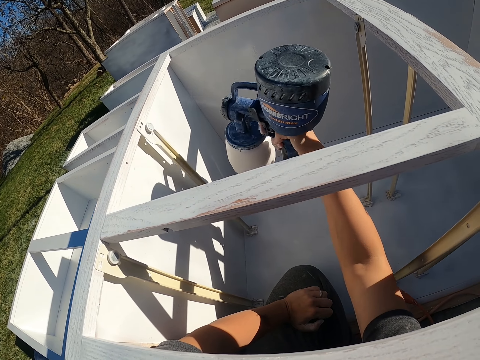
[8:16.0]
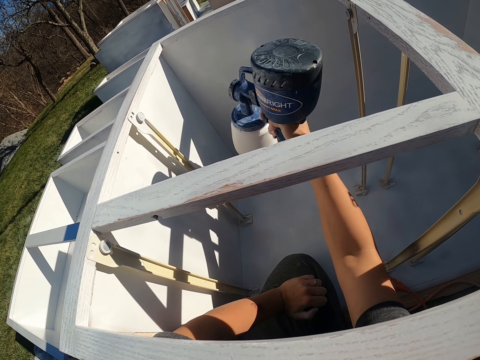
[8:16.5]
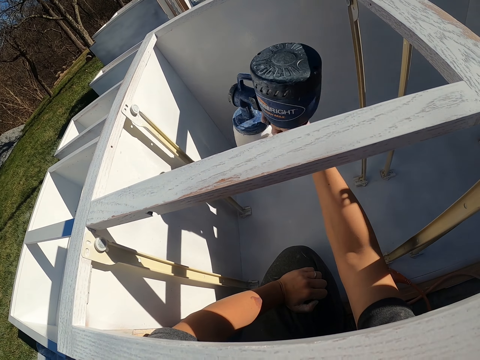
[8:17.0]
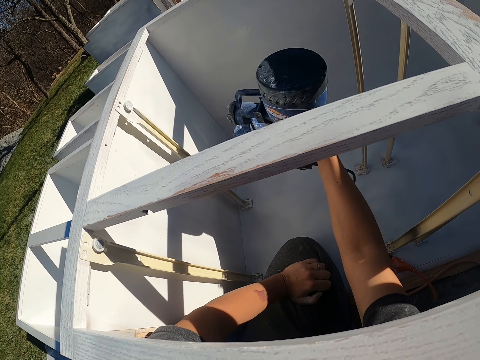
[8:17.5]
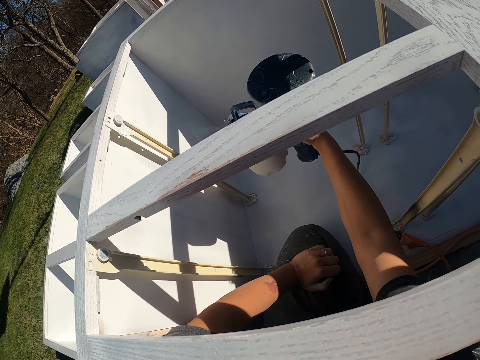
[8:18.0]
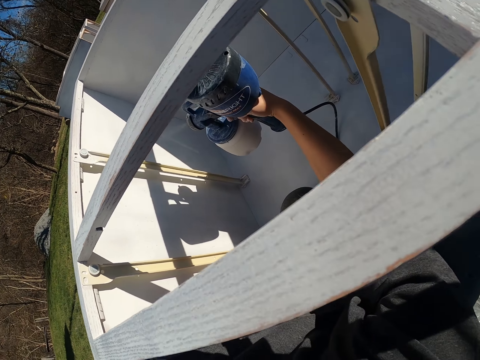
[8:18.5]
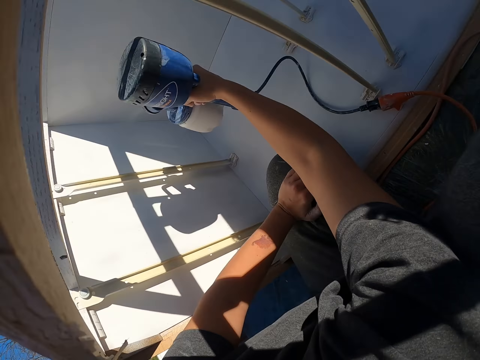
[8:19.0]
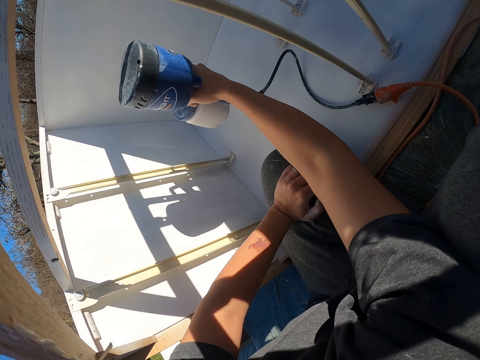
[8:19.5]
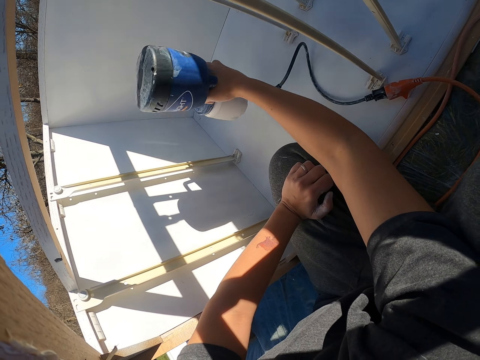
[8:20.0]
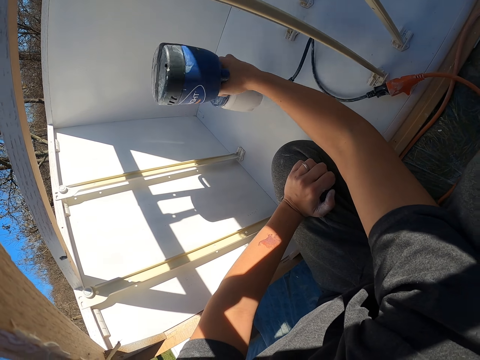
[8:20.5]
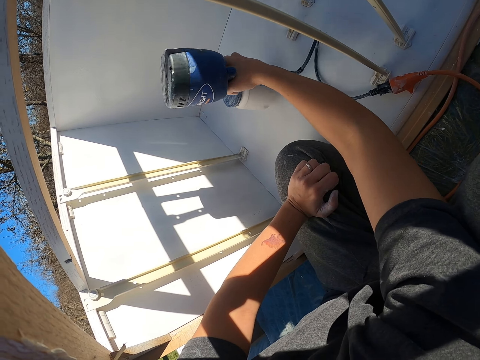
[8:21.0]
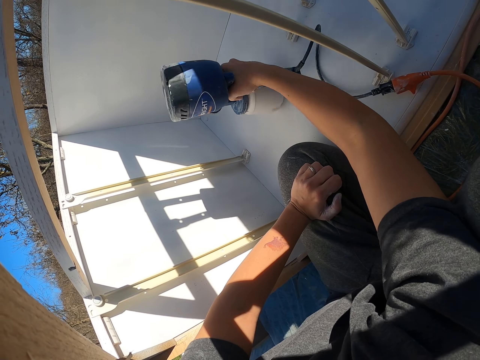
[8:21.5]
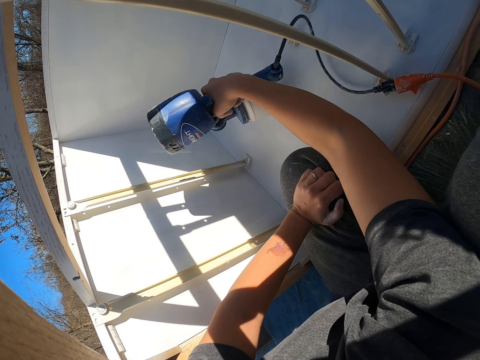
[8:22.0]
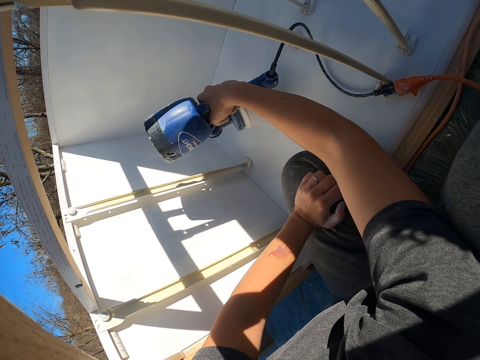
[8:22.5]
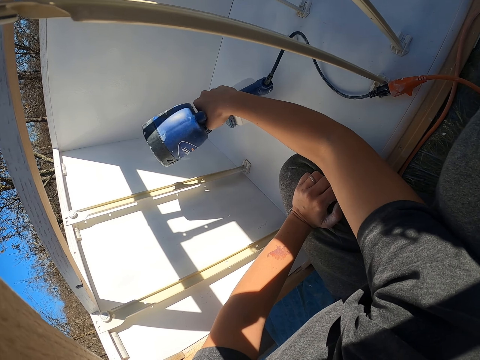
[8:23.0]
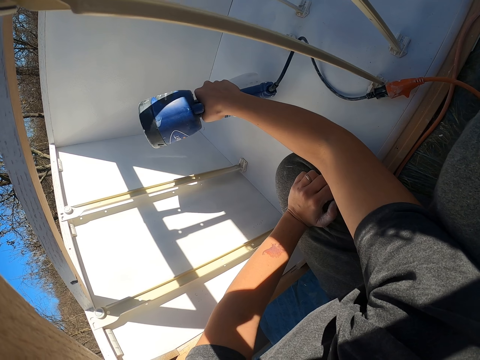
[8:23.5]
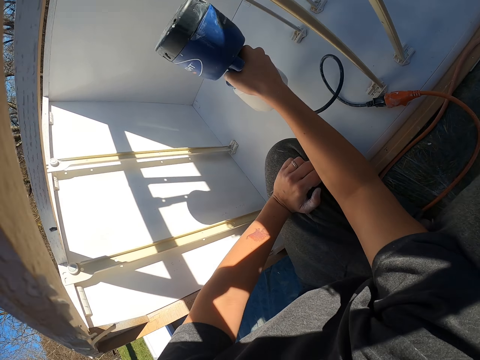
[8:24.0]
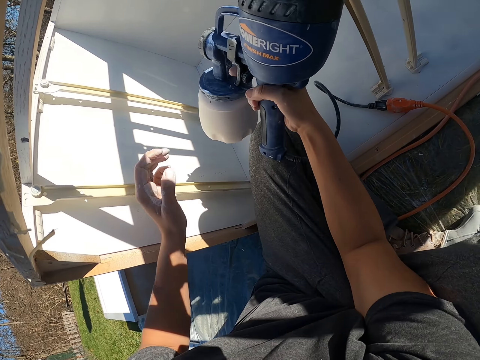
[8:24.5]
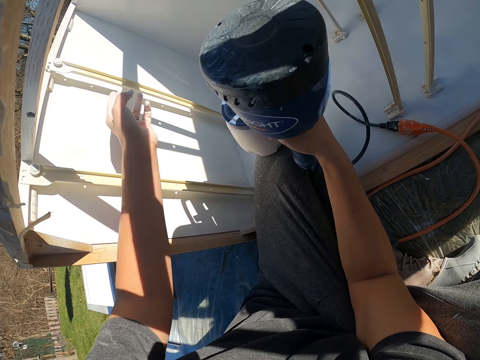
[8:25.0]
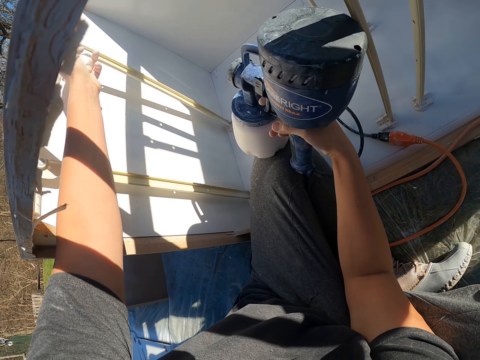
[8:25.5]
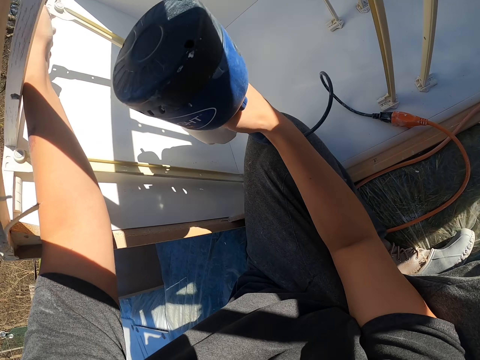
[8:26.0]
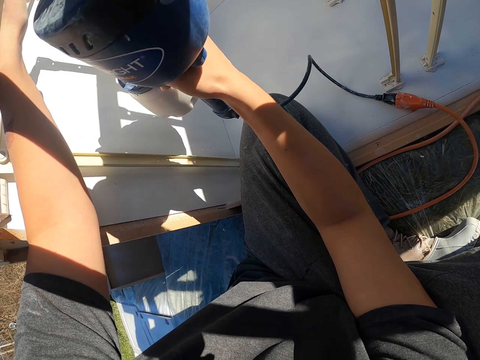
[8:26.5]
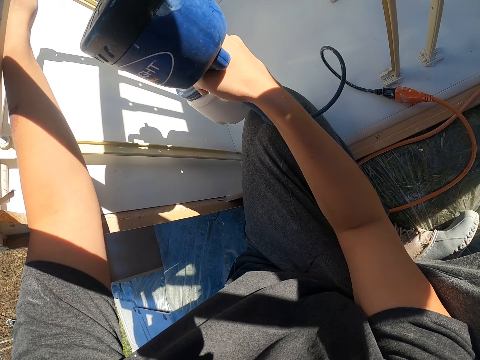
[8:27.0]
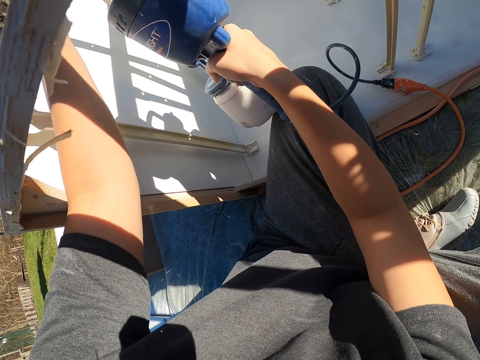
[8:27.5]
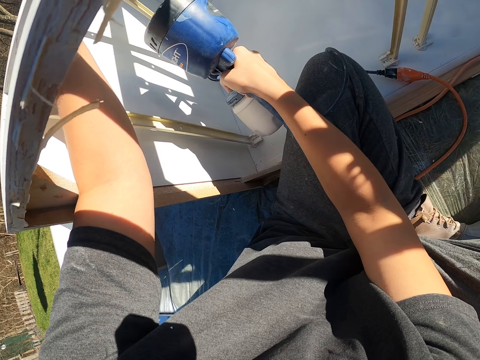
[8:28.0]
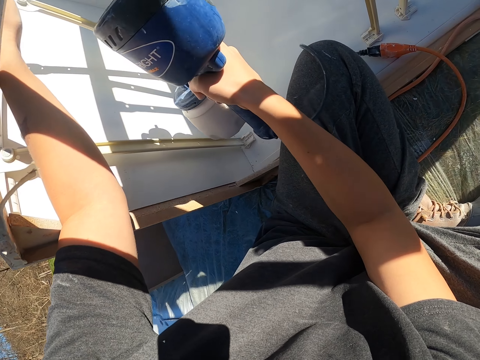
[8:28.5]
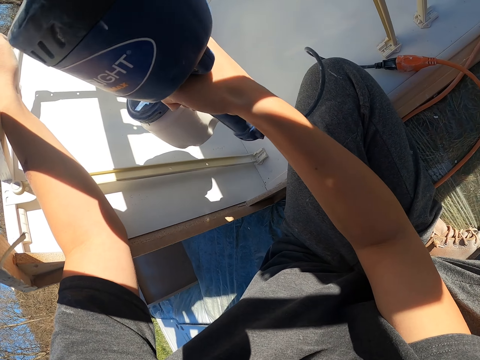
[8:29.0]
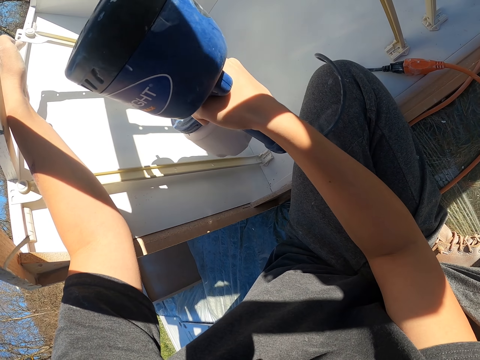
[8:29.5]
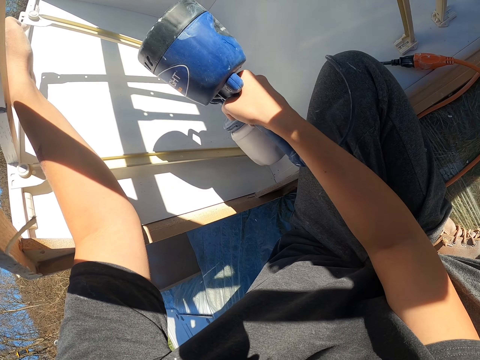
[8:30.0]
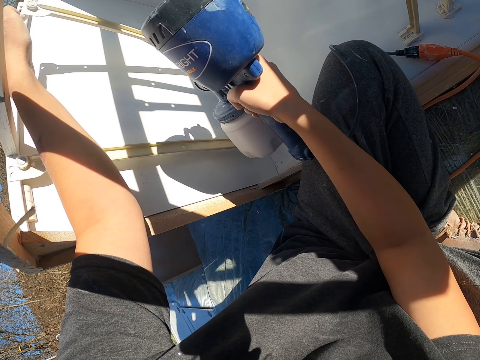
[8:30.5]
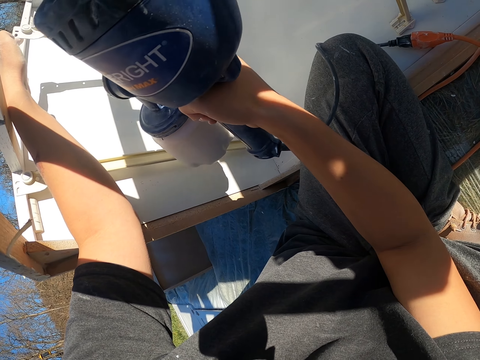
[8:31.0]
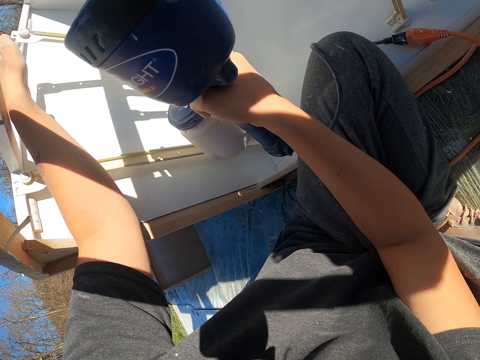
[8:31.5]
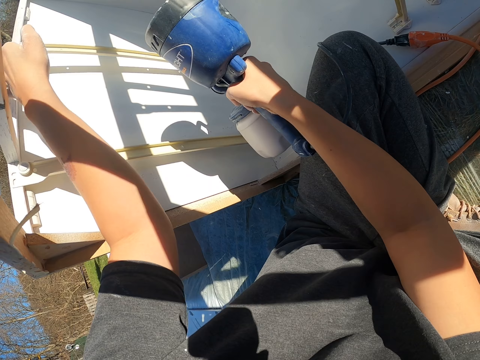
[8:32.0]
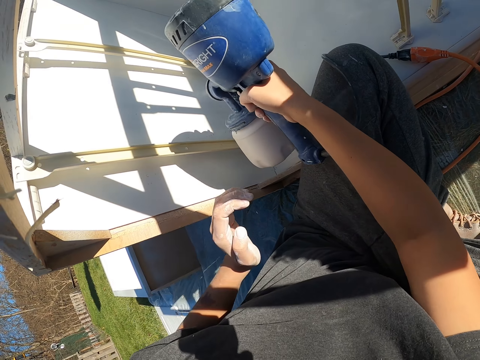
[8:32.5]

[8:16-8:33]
The camera wearer touches something. They hold a piece of wood and spray on the wood surface.

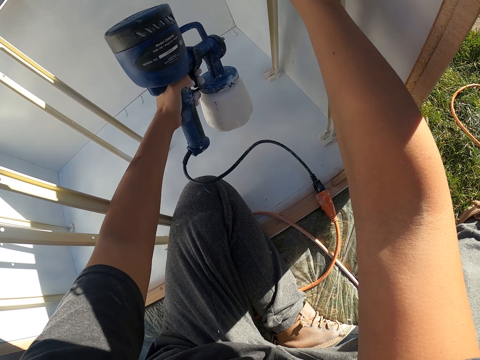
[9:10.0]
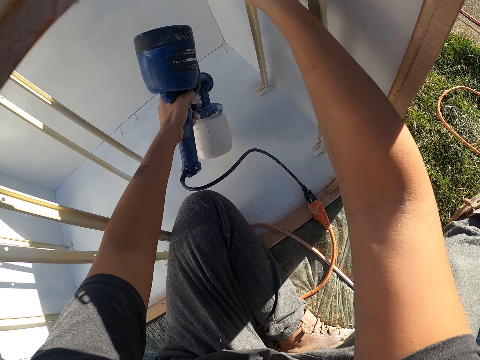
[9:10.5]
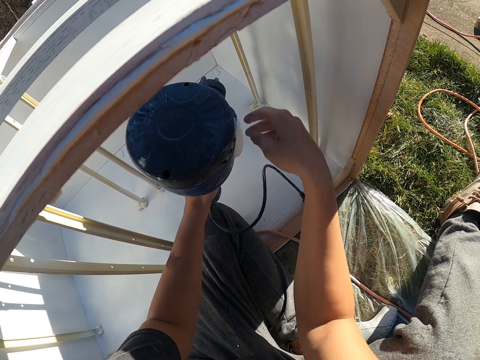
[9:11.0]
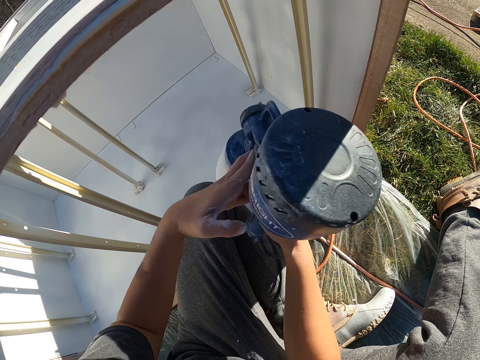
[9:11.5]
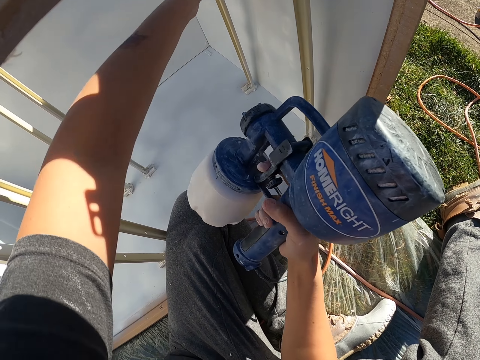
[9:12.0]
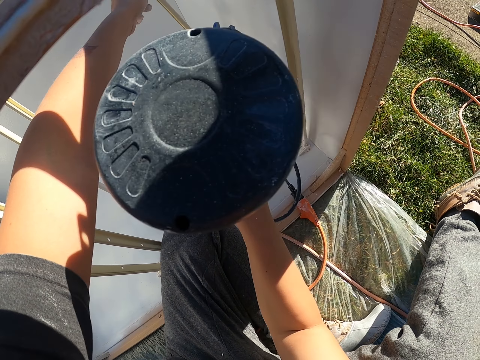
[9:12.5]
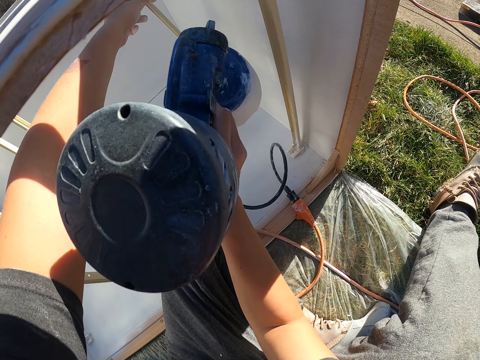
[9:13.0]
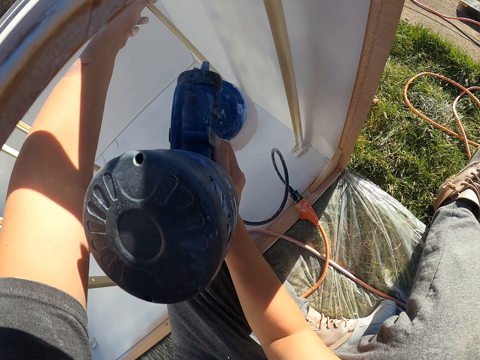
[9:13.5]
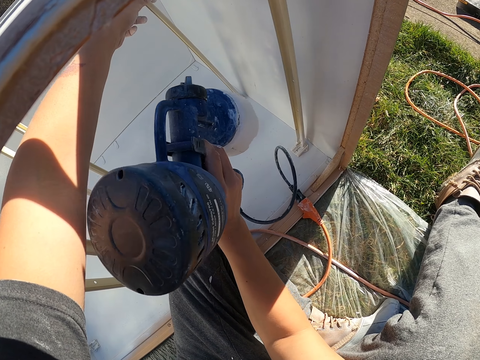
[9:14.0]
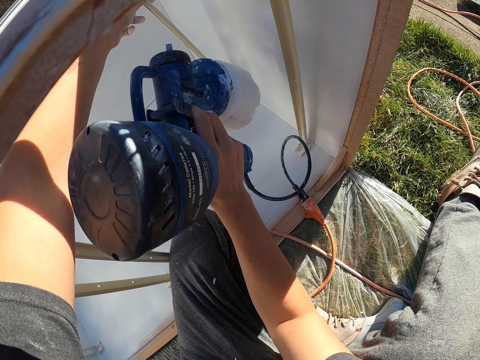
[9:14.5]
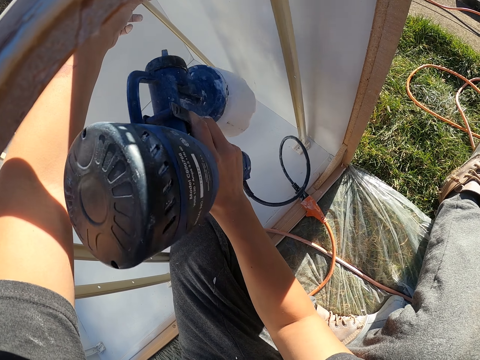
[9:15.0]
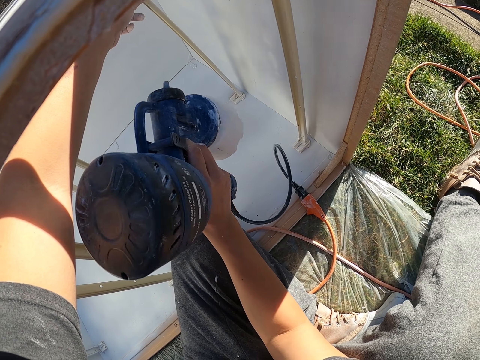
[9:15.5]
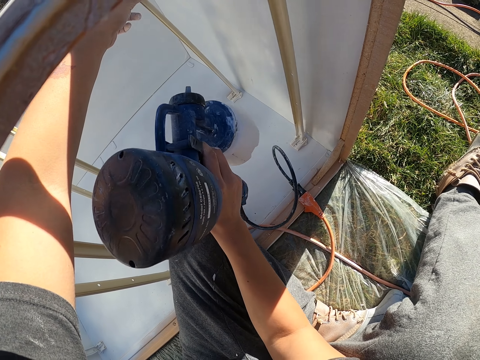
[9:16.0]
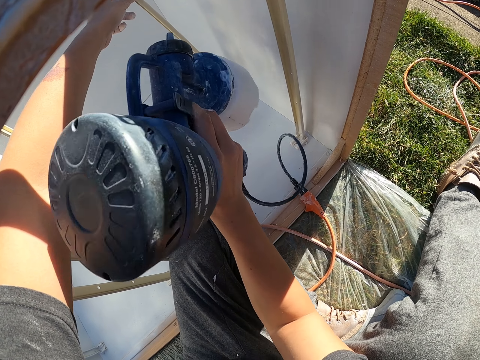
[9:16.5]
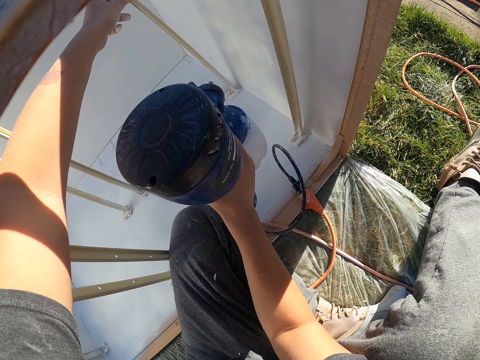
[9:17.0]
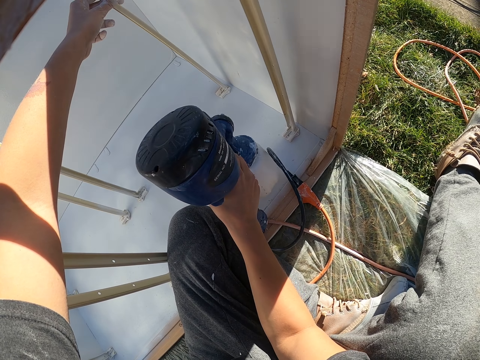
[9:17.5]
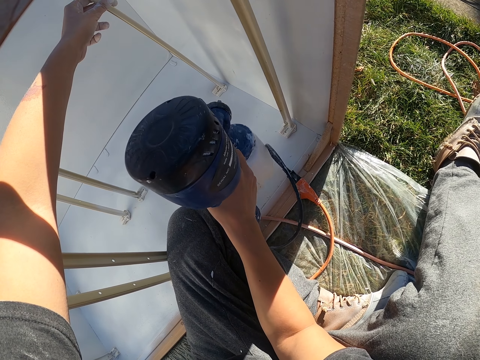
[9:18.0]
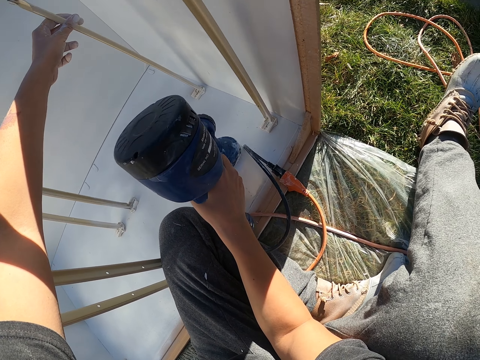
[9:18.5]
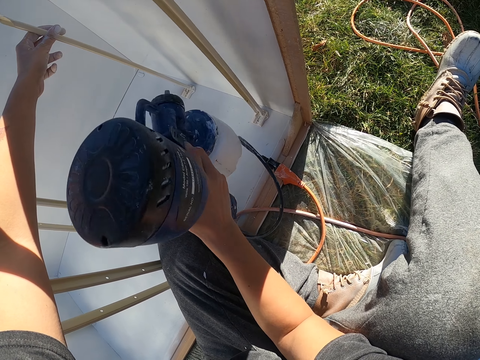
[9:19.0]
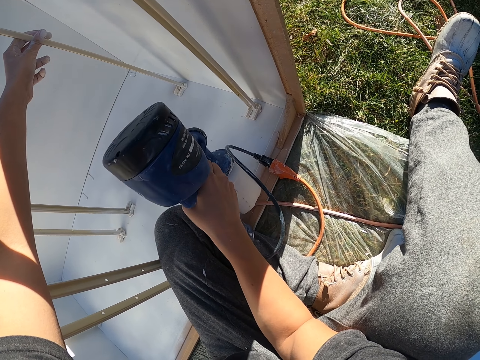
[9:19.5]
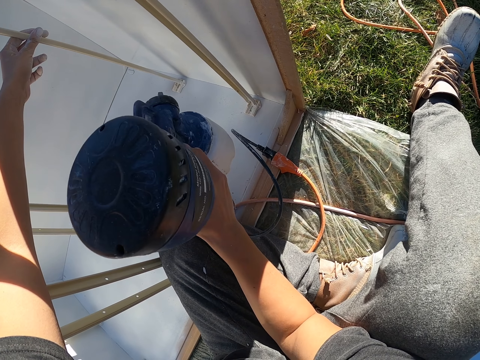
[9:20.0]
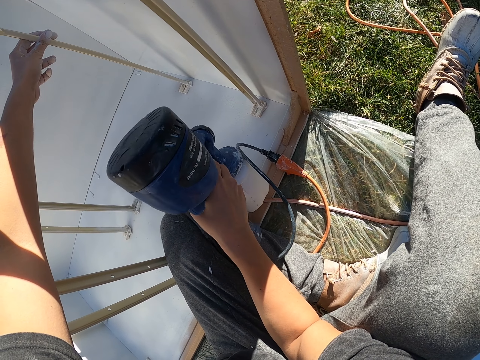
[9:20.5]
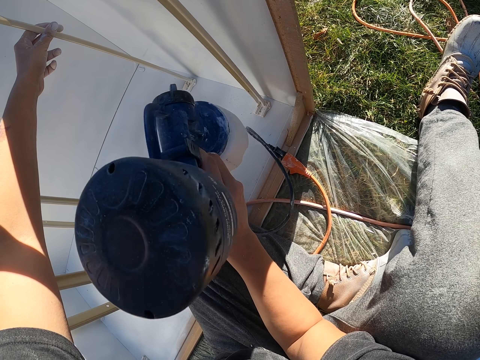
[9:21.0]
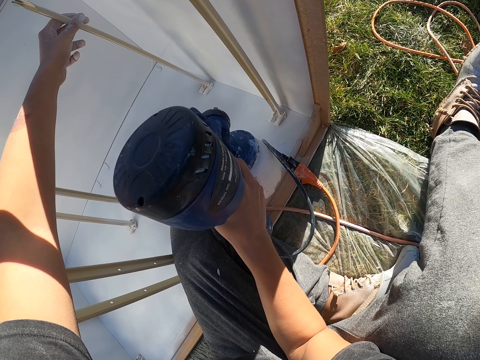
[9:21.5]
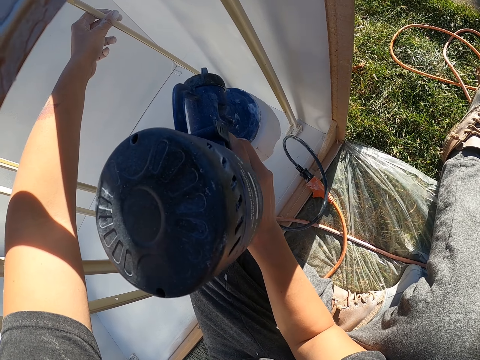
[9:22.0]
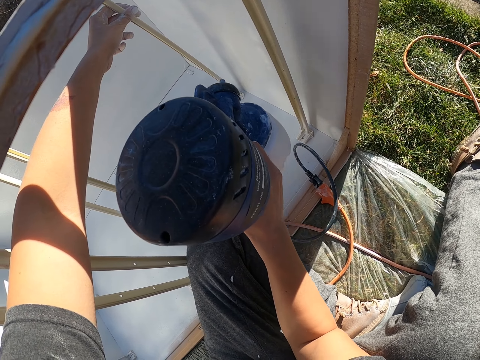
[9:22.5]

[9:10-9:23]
The camera wearer exchanges the HomeRight paint sprayer to the right hand. They hold a piece of wood. They touch something. They spray on the wood surface using the right hand.
